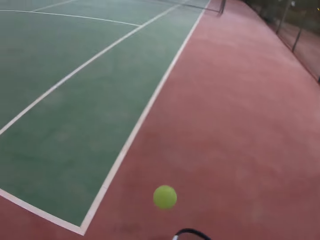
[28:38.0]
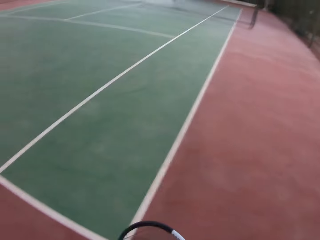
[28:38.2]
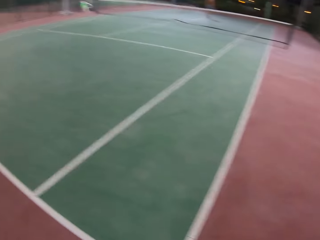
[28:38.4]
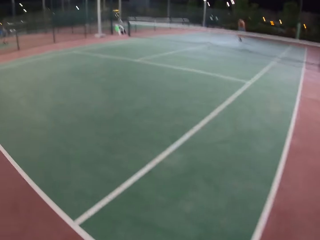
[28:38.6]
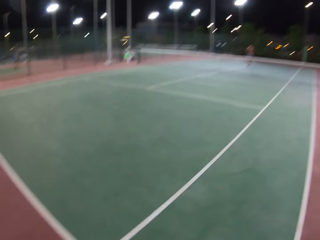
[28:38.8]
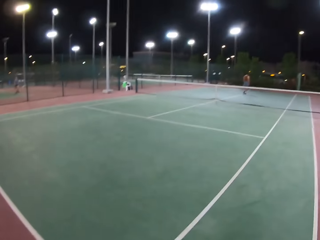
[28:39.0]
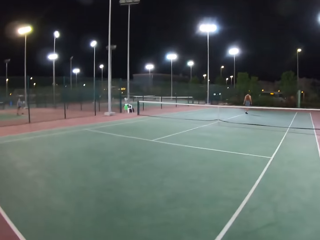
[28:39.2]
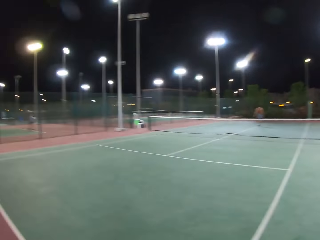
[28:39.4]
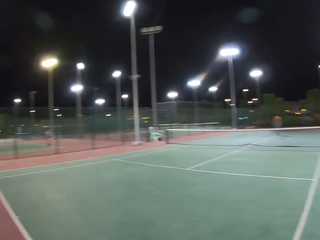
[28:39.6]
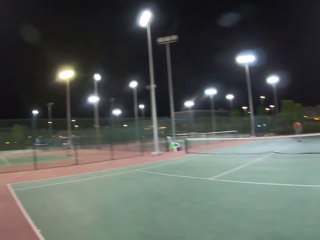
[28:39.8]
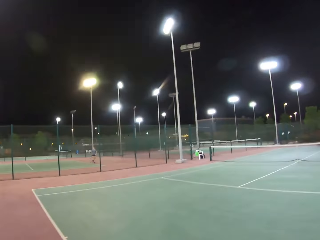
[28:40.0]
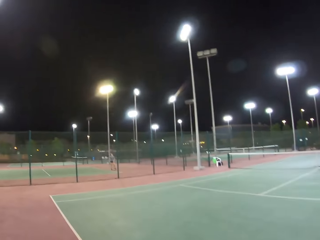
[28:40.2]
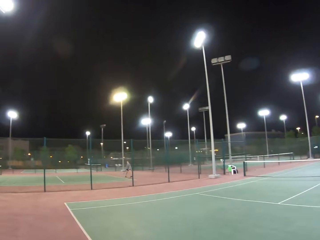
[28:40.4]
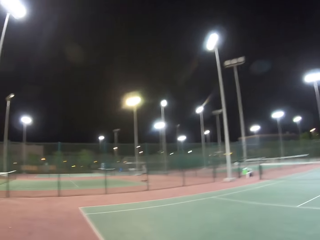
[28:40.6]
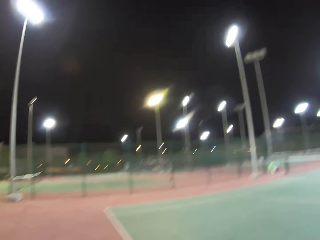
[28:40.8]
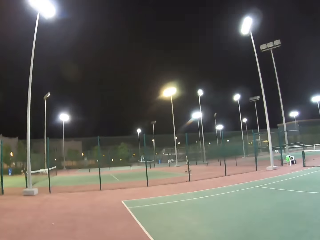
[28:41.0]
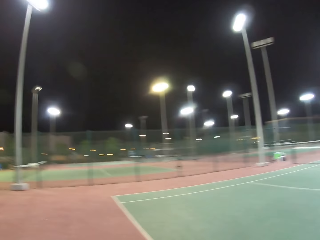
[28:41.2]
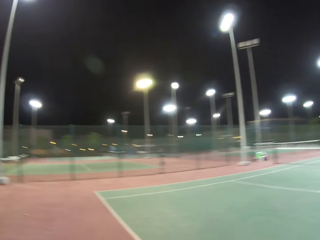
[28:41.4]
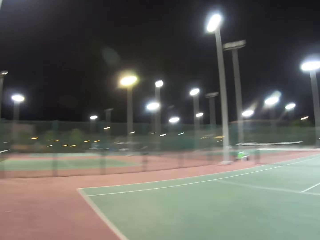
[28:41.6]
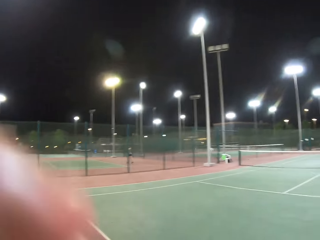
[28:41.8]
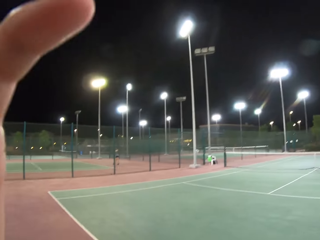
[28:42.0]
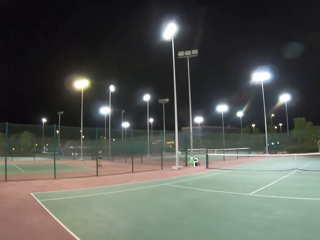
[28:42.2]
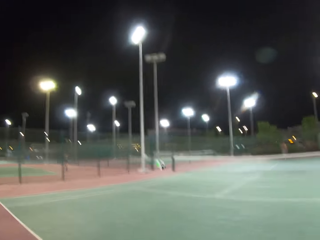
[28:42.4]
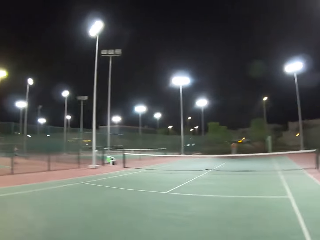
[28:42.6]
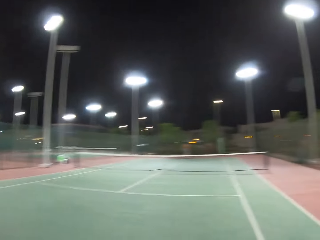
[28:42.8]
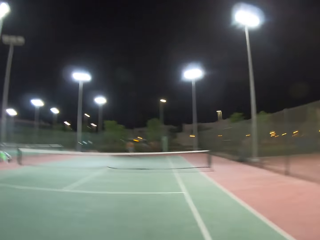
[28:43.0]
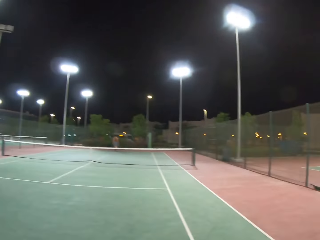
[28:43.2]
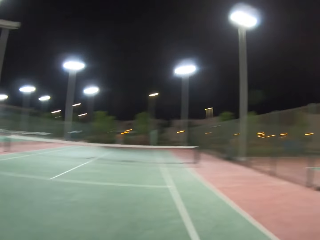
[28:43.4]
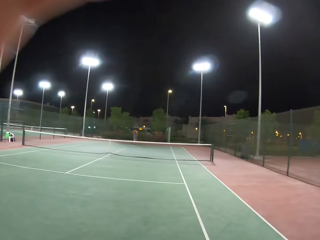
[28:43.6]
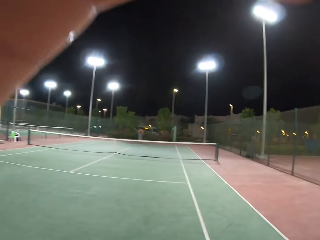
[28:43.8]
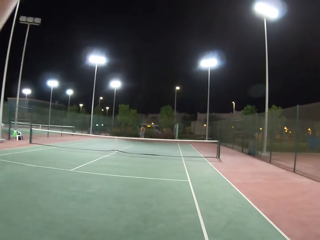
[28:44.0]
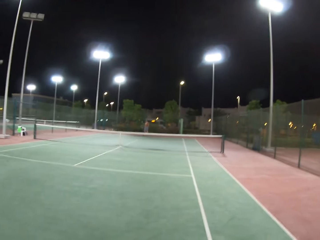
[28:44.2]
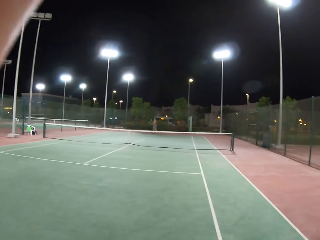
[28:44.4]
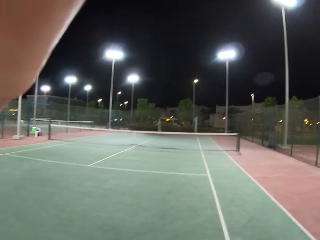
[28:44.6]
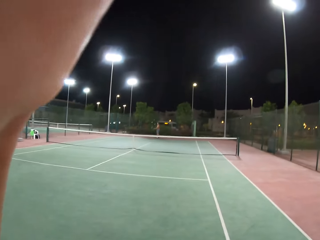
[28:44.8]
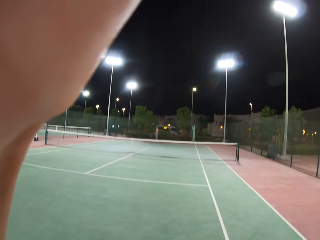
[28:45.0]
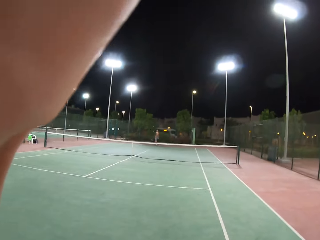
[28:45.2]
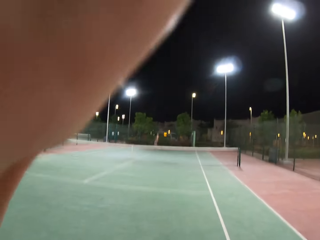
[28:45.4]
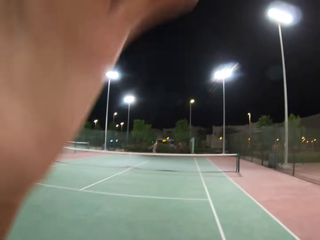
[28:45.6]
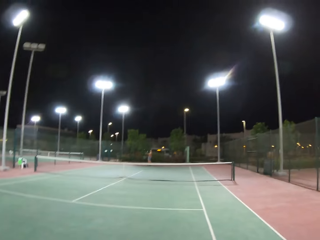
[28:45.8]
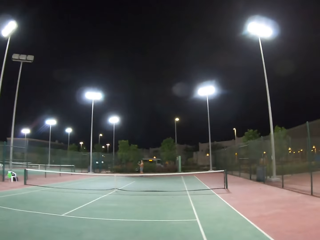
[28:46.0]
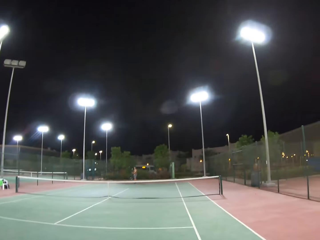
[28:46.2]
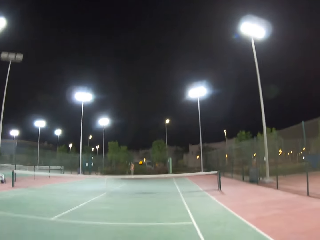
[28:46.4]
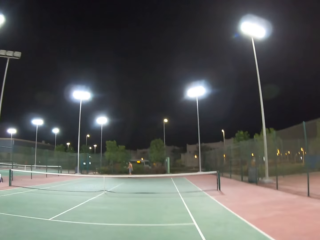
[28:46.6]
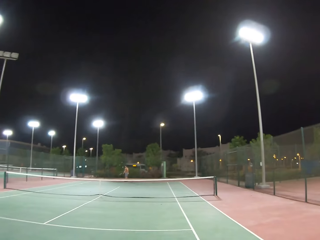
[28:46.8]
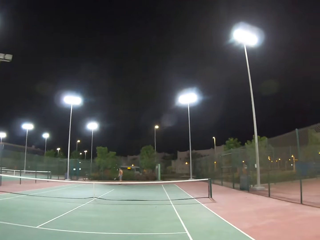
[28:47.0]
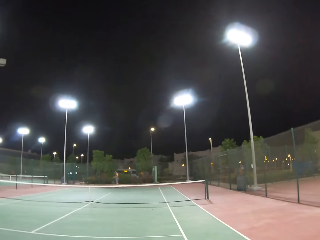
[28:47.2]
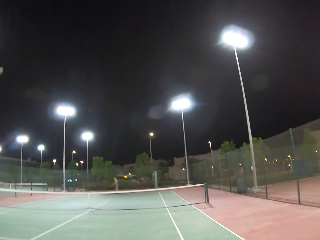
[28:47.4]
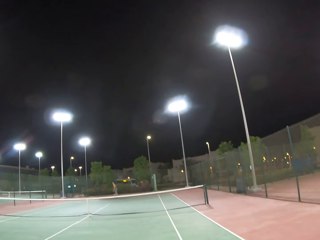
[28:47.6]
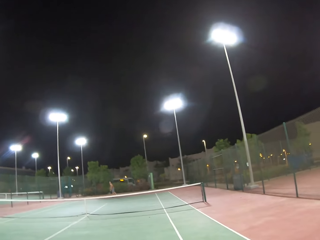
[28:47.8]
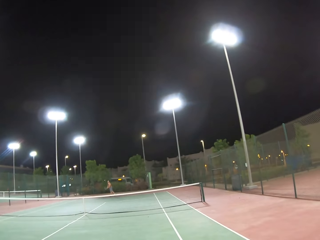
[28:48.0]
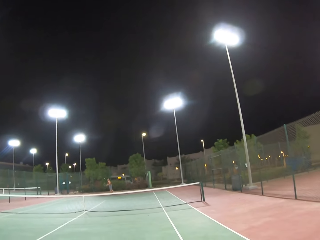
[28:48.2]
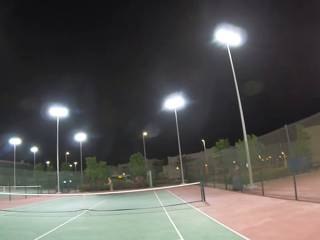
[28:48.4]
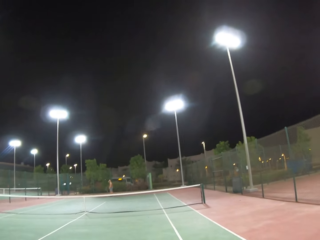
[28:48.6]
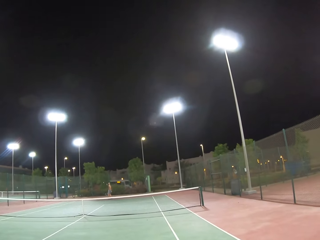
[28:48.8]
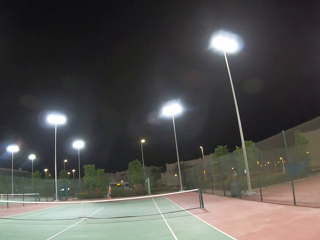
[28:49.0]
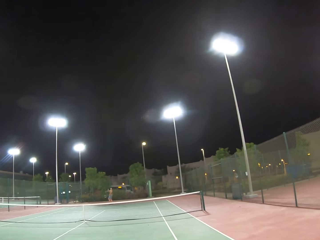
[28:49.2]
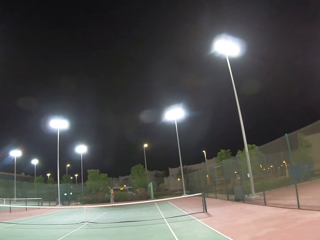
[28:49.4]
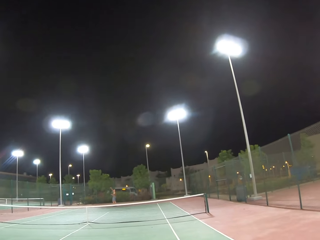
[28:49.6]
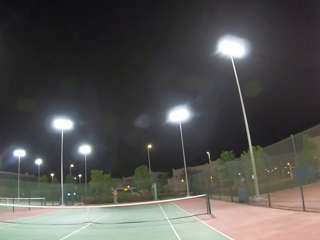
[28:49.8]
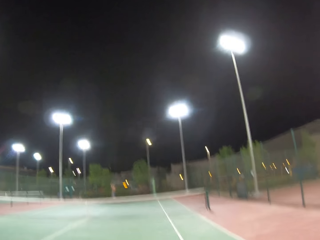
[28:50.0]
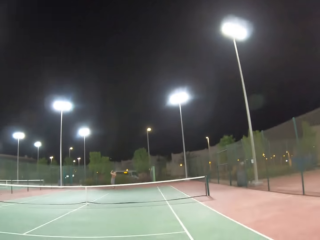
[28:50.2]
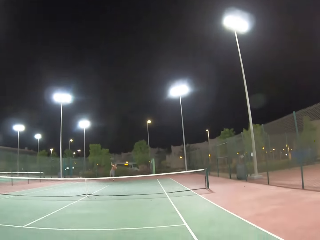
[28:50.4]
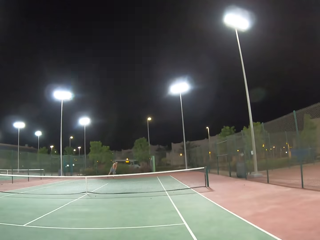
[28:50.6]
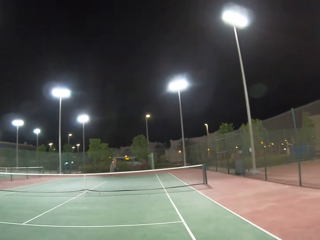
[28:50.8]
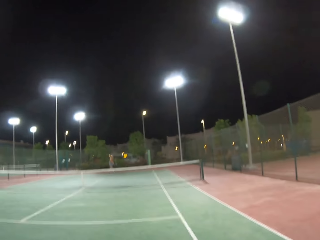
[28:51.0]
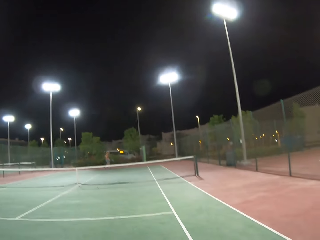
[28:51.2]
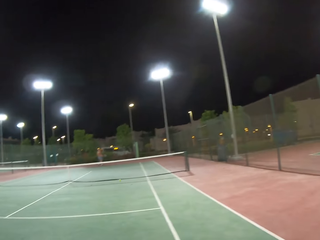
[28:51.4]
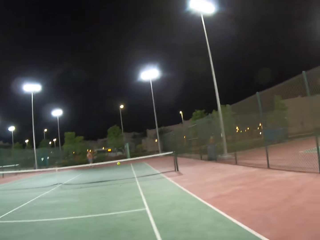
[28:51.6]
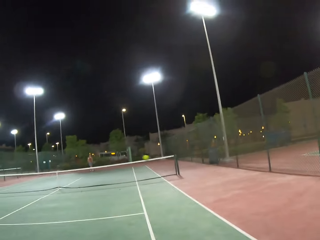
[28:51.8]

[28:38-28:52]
A man walks around the tennis court. The camera wearer dribbles the tennis ball. They fix the camera, lift a hand, and look around the tennis court. They fix the camera. The man walks around the tennis court. The camera wearer fixes the camera. The man dribbles the tennis ball. The camera wearer looks around the tennis court. They throw the ball, play tennis with the man, and hit the ball.

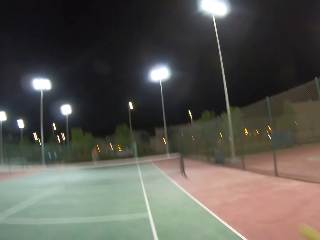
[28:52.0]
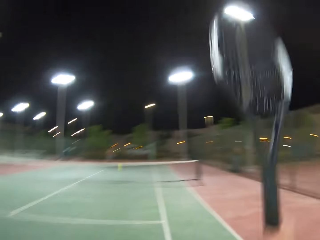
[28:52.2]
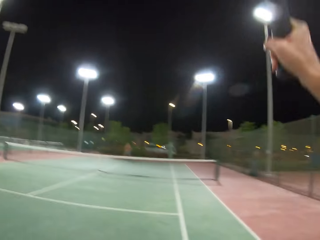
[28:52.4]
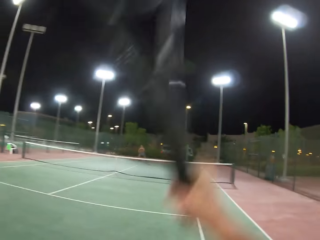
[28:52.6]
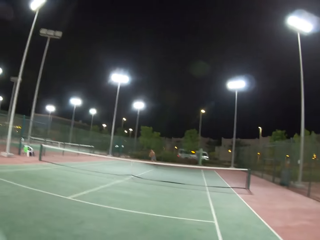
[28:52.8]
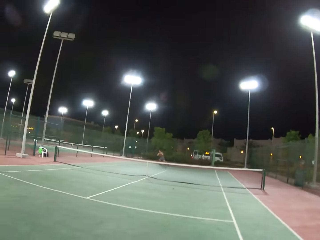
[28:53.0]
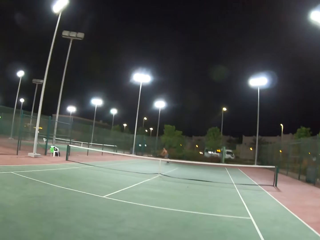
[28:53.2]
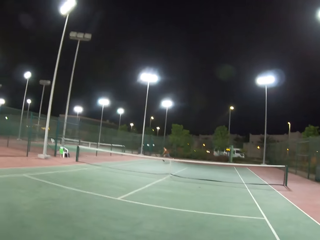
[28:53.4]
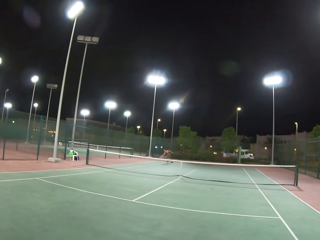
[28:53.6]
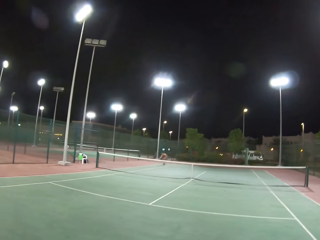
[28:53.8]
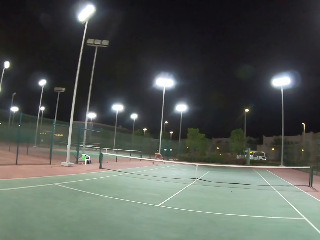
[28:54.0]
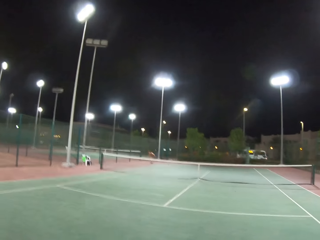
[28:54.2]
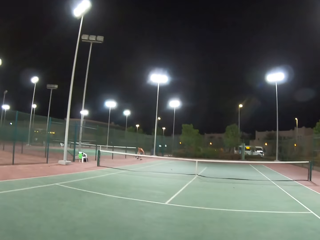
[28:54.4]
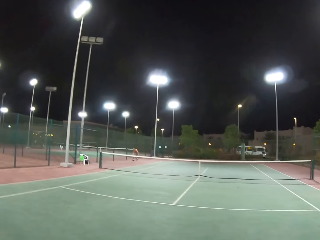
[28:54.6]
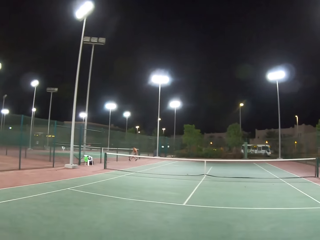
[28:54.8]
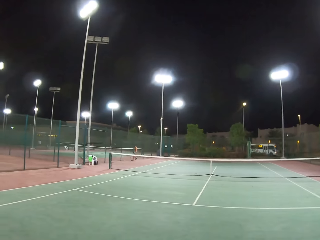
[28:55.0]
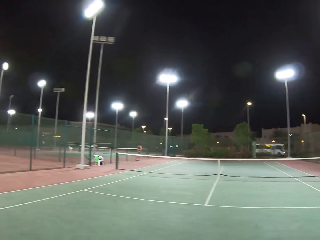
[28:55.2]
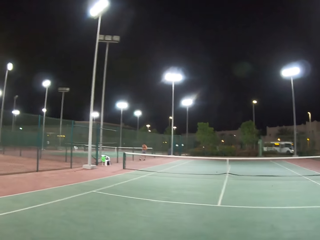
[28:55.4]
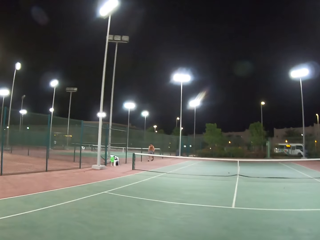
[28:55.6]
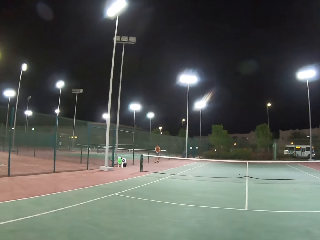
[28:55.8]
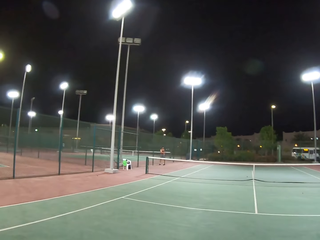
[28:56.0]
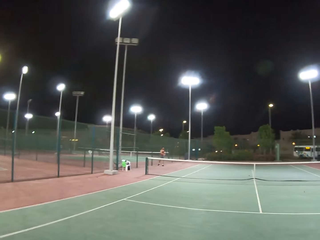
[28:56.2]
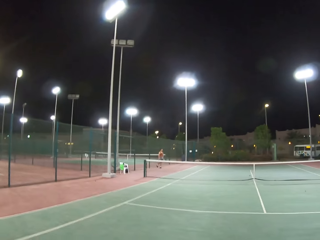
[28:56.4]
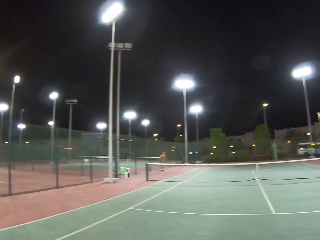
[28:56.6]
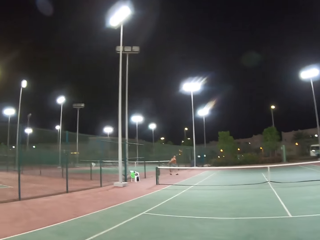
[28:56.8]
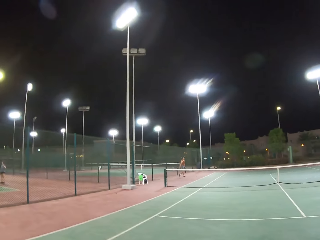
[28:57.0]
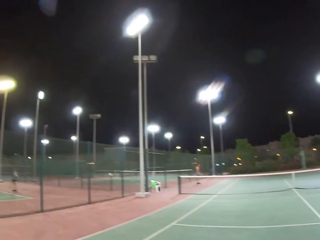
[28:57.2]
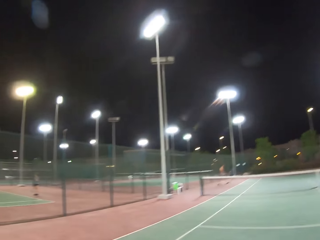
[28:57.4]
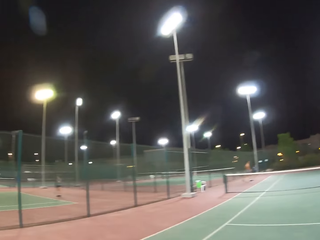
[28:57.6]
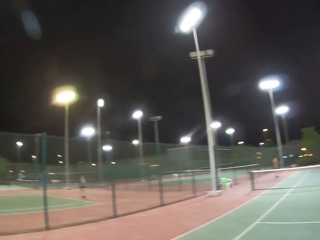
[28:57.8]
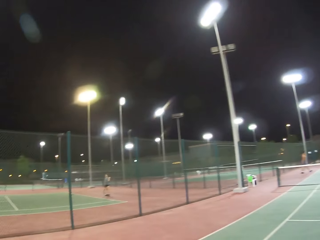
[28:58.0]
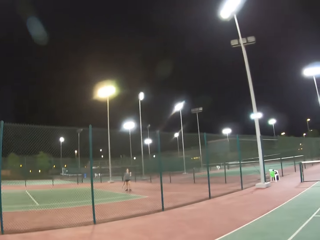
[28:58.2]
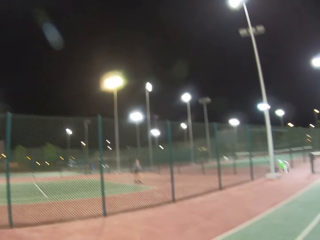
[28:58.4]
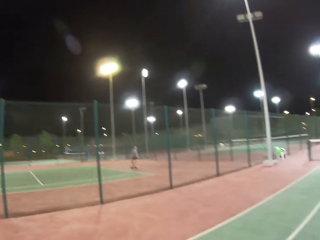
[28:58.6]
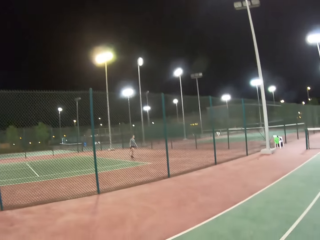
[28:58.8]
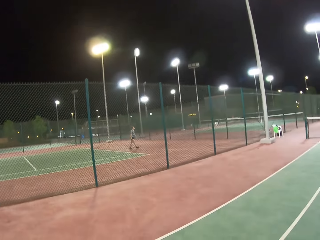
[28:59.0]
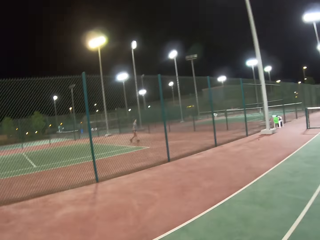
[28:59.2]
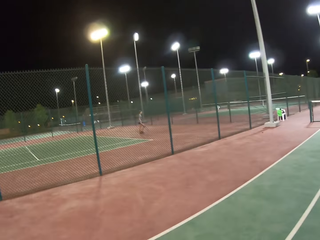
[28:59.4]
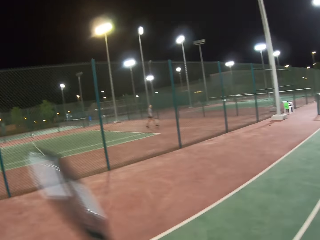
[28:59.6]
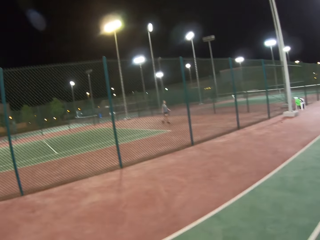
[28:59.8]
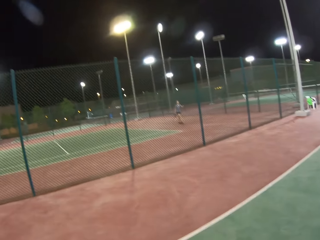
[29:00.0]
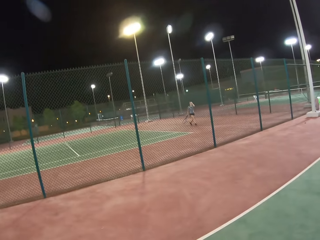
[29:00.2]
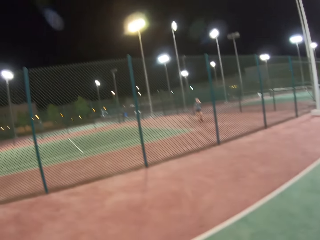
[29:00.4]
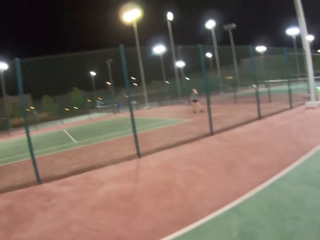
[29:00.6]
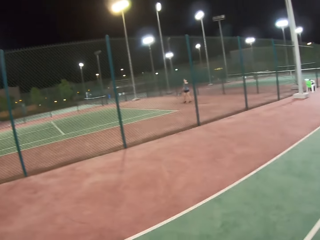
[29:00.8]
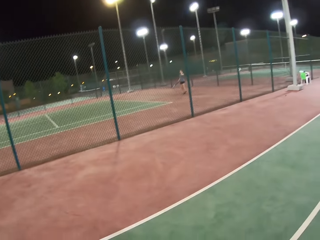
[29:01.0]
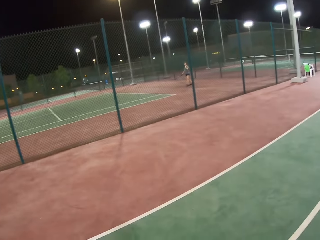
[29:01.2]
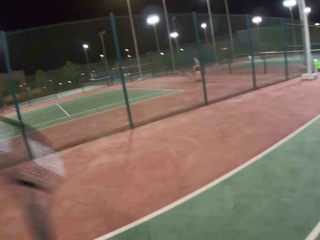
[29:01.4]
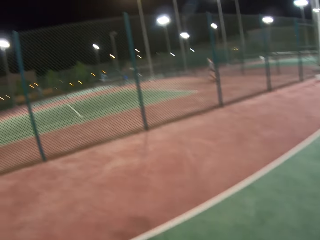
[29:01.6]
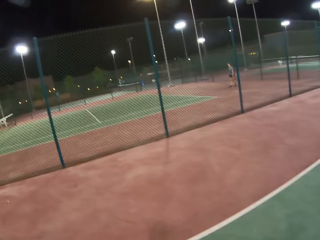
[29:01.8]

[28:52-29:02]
A person chases the ball and hits the ball. A man walks around the tennis court. The camera wearer walks around the tennis court. A lady moves around the field. The camera wearer moves the racket.
